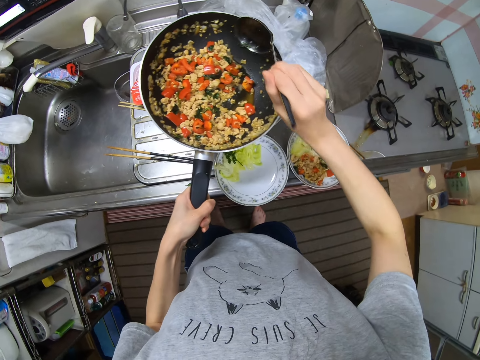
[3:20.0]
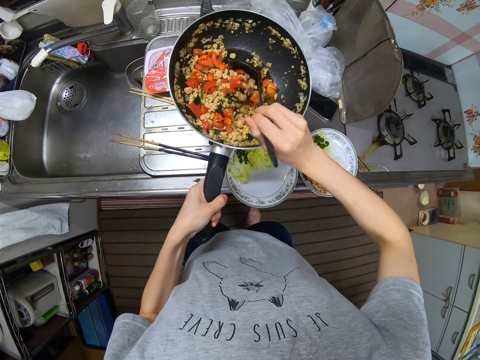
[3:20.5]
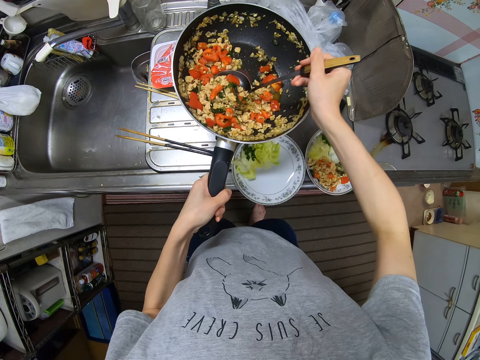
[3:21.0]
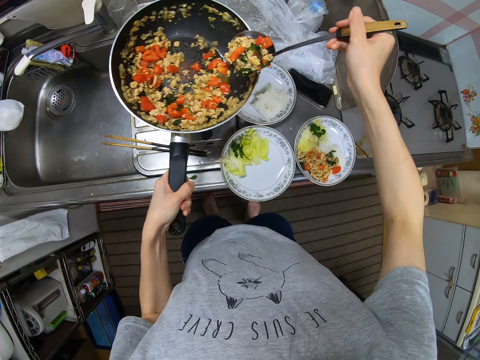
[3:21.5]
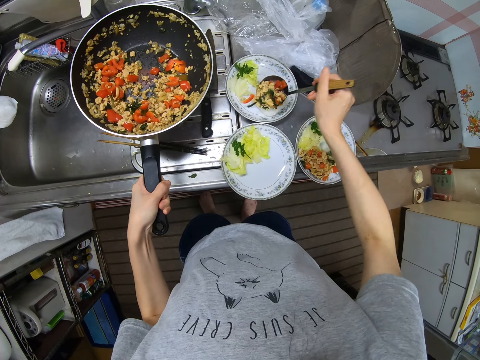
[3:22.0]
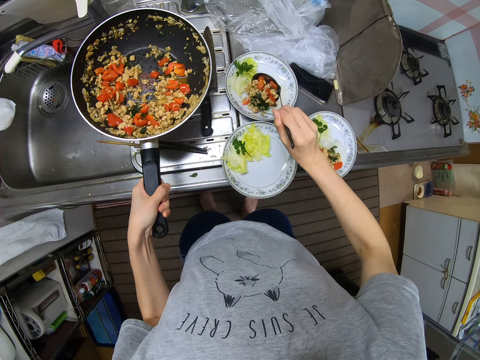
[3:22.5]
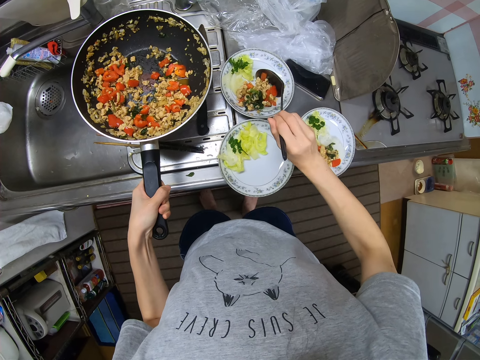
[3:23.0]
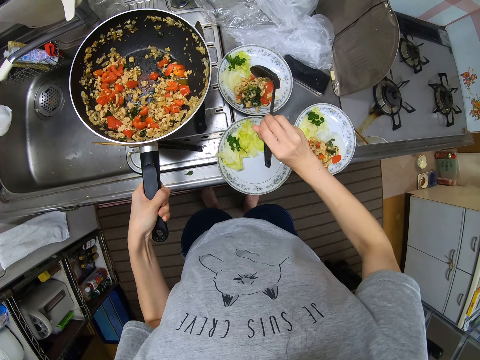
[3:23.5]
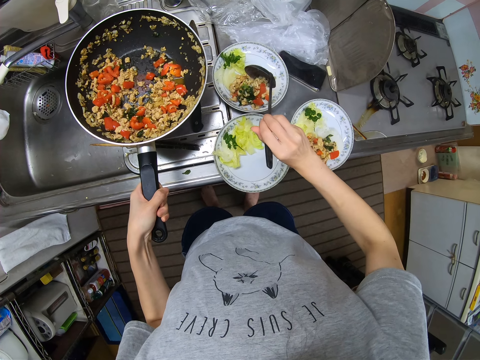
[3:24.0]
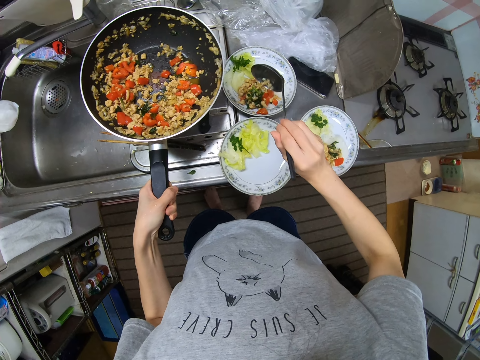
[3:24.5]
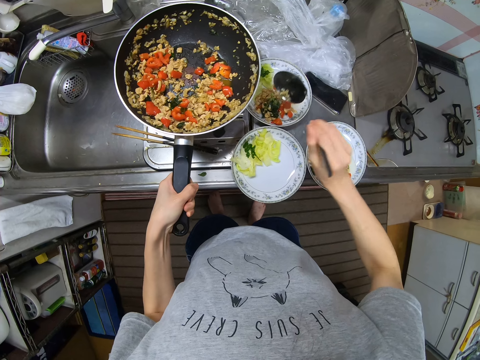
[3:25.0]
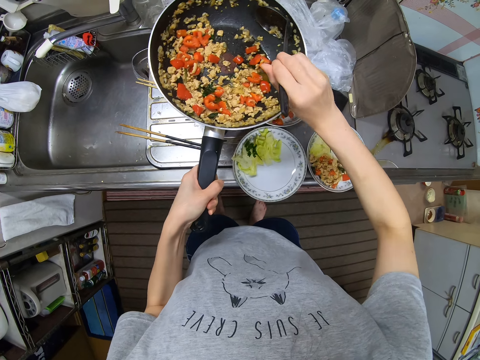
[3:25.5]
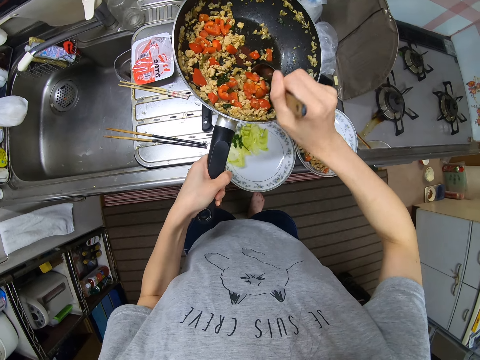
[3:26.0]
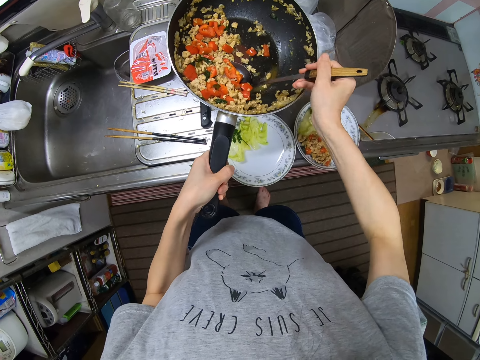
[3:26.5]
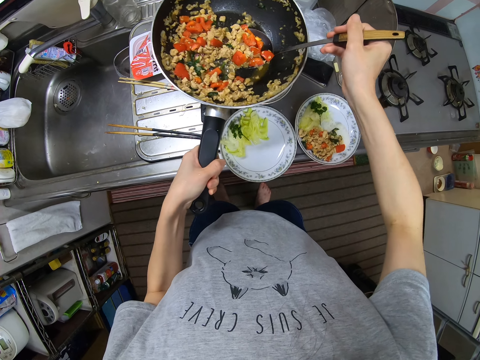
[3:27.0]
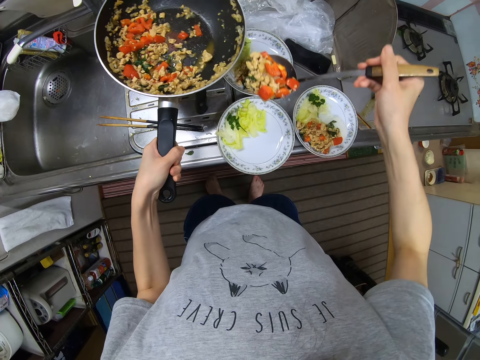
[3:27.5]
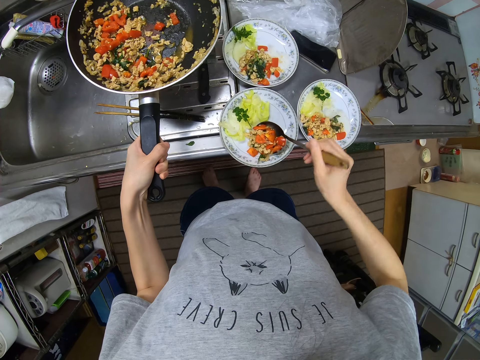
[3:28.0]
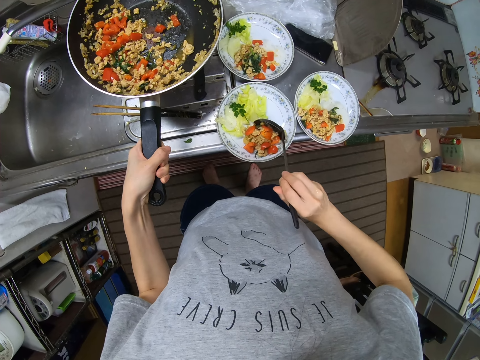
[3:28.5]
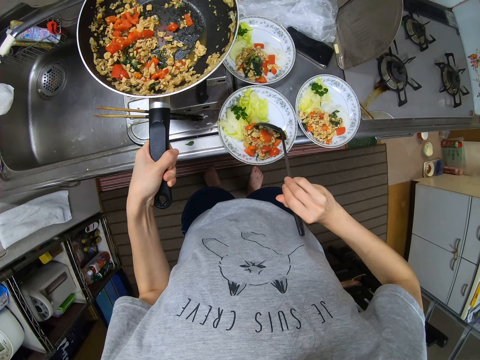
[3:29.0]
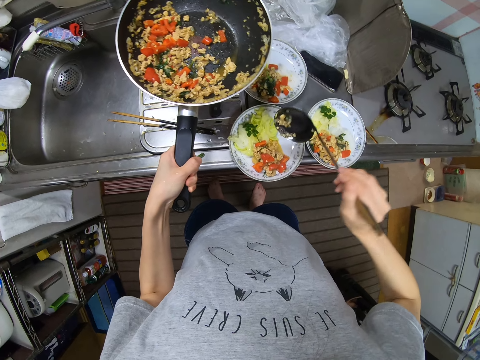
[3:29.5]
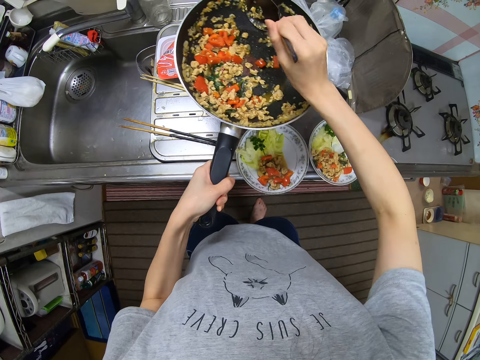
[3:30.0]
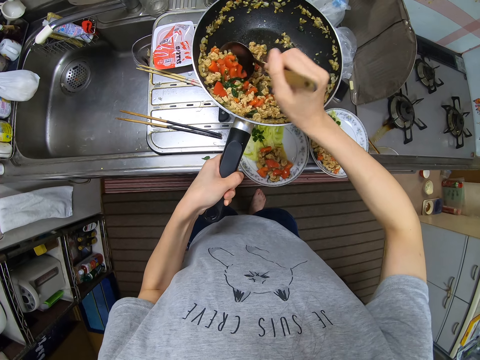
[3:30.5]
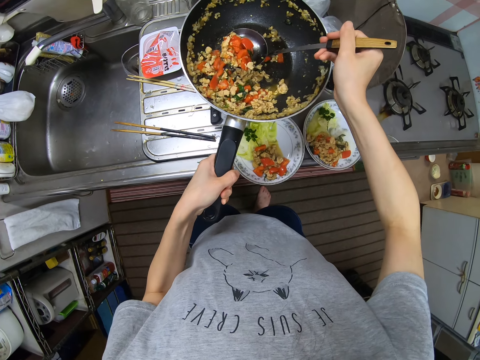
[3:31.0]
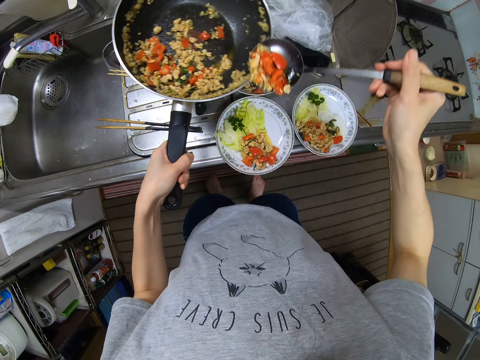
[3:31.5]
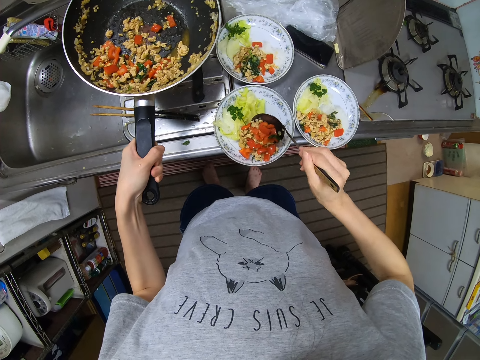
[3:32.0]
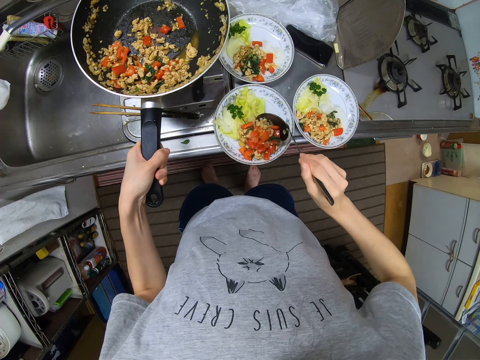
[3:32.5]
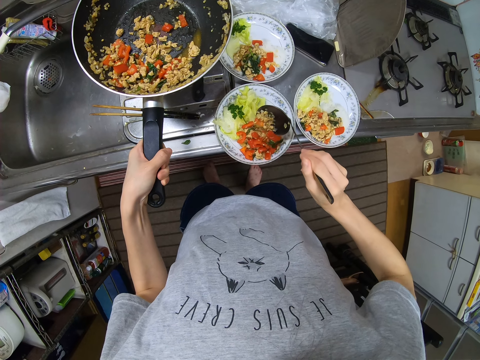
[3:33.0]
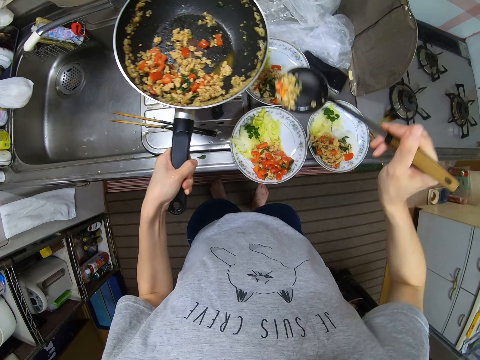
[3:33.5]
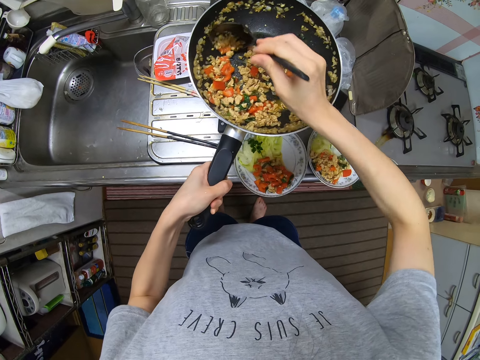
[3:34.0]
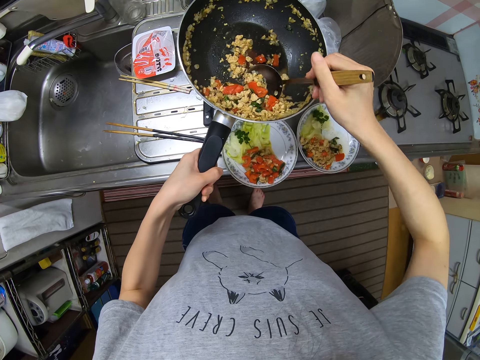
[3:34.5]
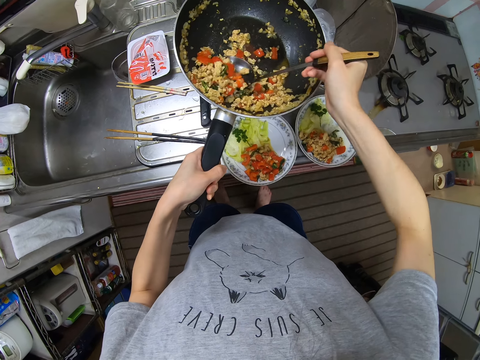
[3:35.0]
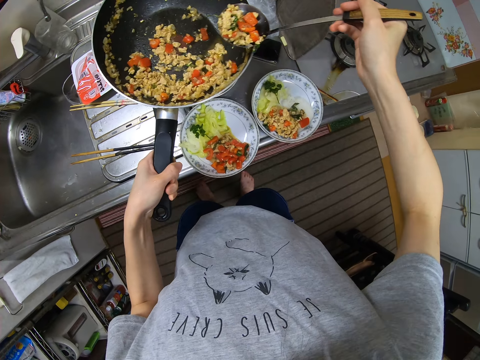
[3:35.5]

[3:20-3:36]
The camera wearer scoops the sauce in the pan with the spoon. They pour the sauce in a plate on the slab. They scoop the sauce in the pan with the spoon. They pour the sauce in the plate on the slab. They scoop the sauce in the pan with the spoon. They pour the sauce in the plate on the slab. They scoop the sauce in the pan with the spoon.

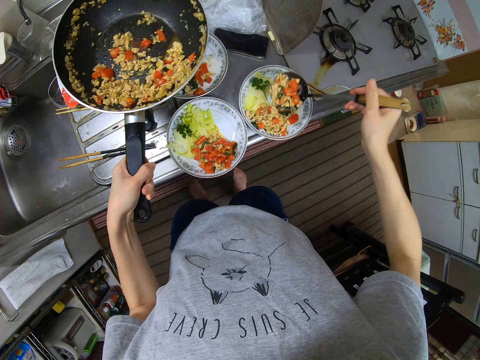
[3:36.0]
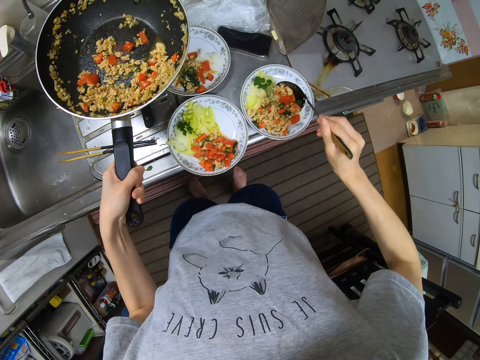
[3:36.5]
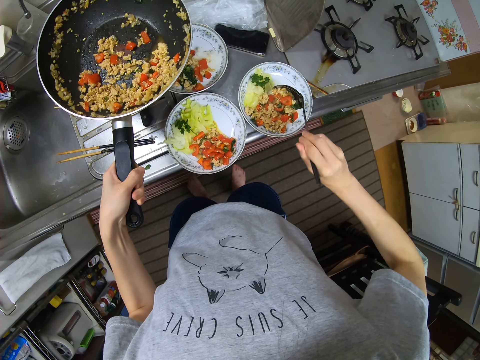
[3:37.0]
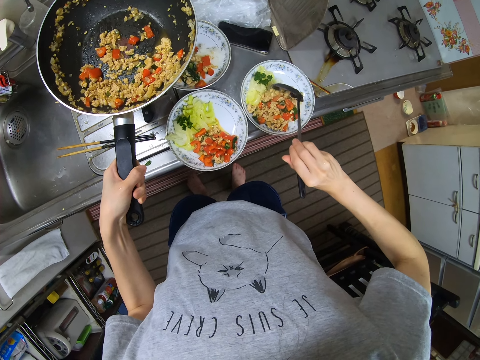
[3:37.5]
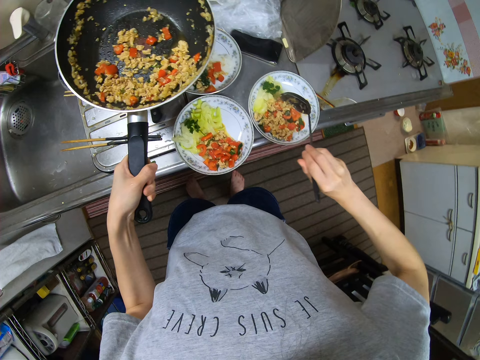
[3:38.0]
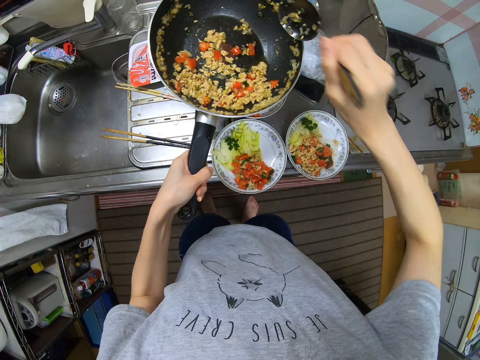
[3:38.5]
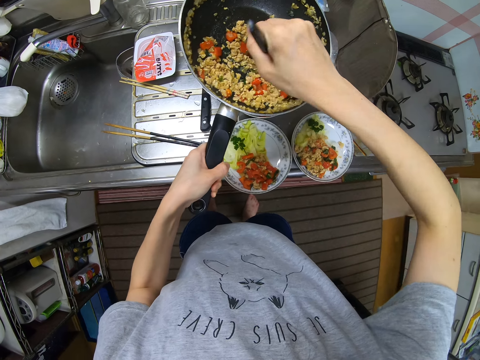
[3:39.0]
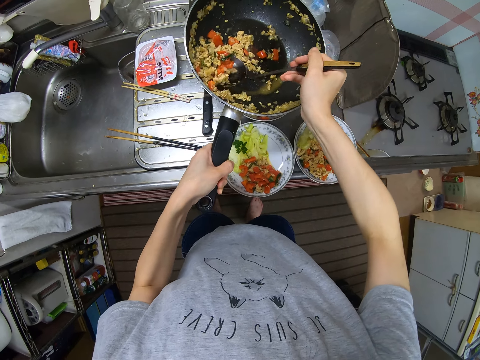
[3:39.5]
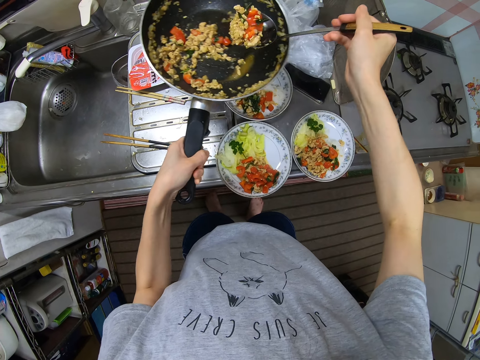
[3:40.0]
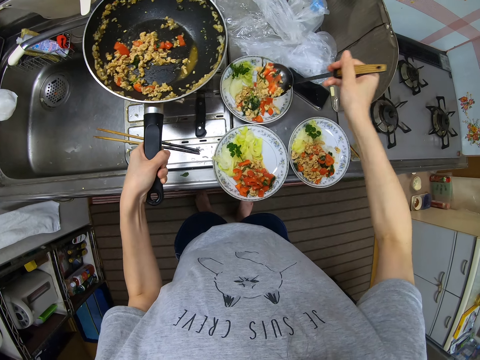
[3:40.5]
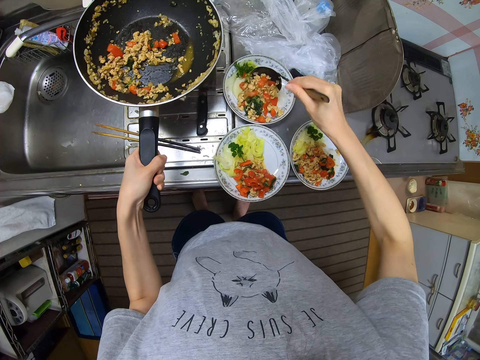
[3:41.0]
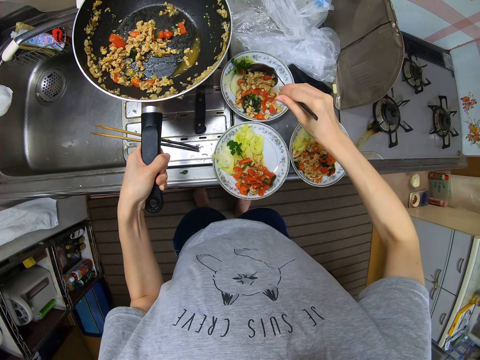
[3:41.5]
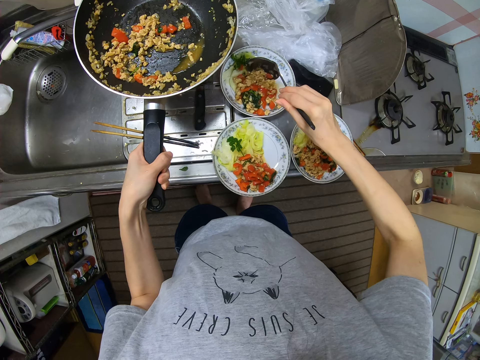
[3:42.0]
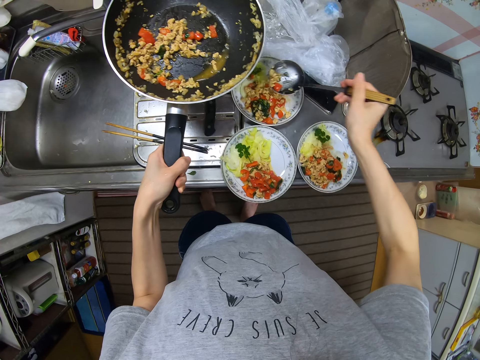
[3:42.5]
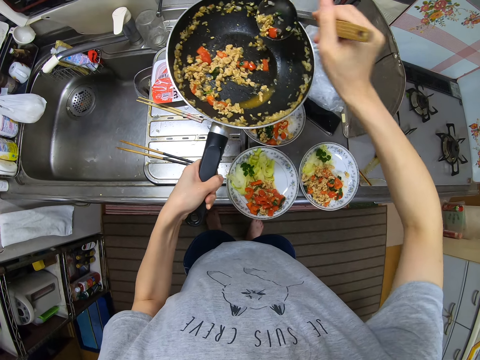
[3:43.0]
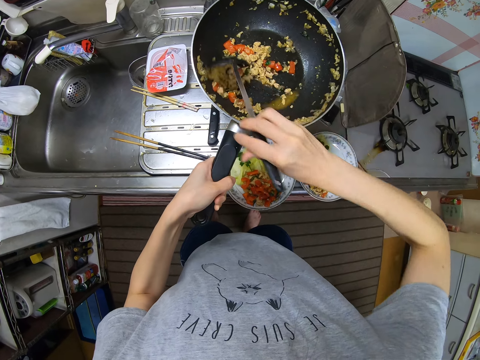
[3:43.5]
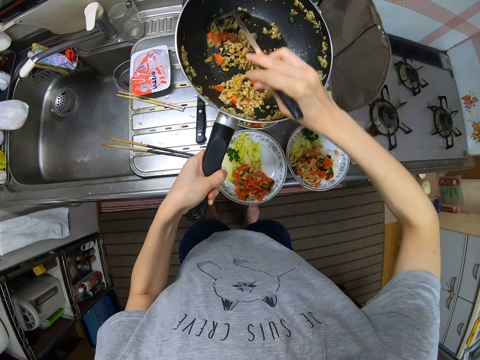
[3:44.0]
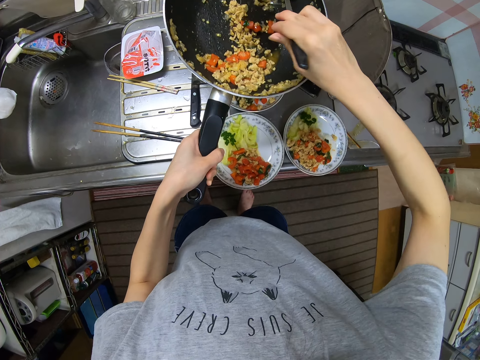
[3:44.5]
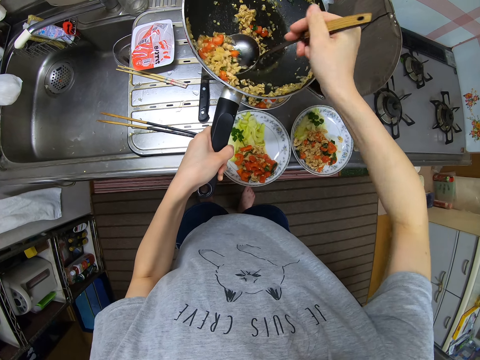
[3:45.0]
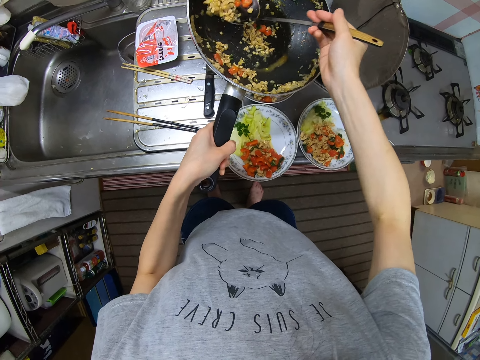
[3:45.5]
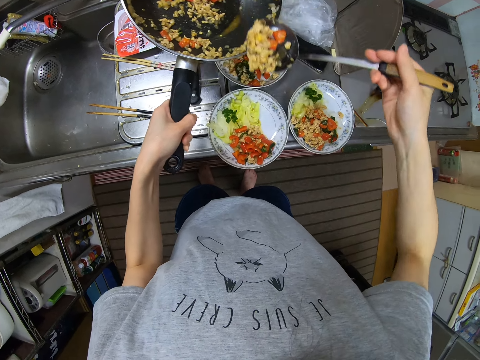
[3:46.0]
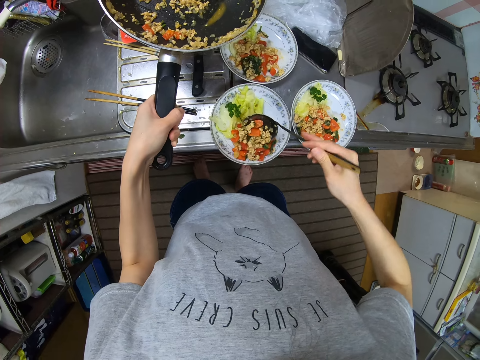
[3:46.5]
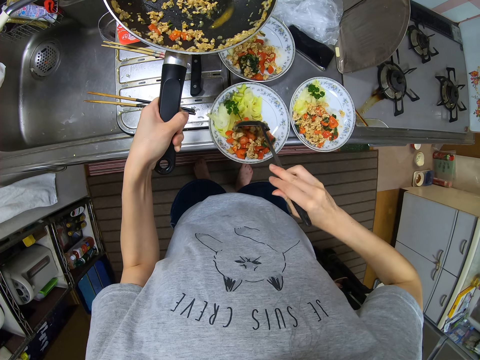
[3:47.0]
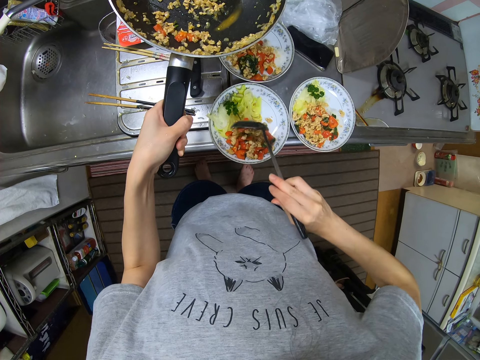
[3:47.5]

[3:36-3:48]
The camera wearer pours the sauce in a plate on the slab. They scoop the sauce in the pan with the spoon. They pour the sauce in the plate on the slab. They scoop the sauce in the pan with the spoon. They pour the sauce in the plate on the slab.
